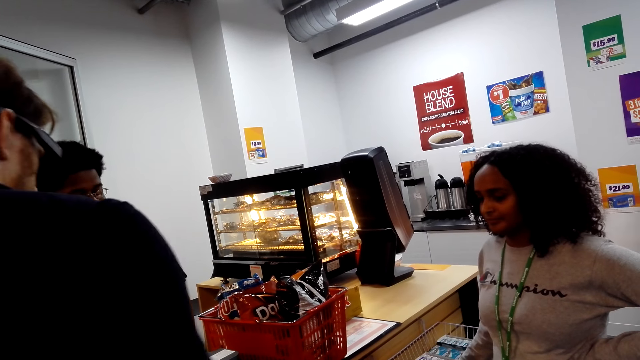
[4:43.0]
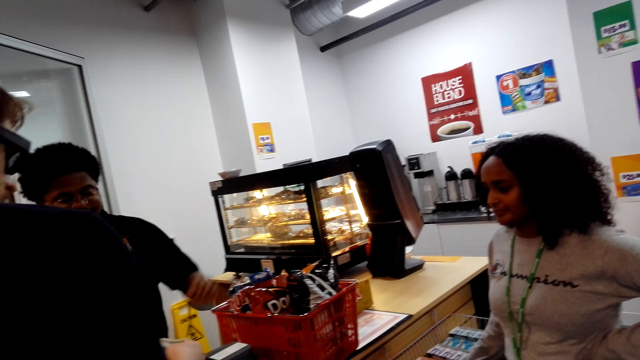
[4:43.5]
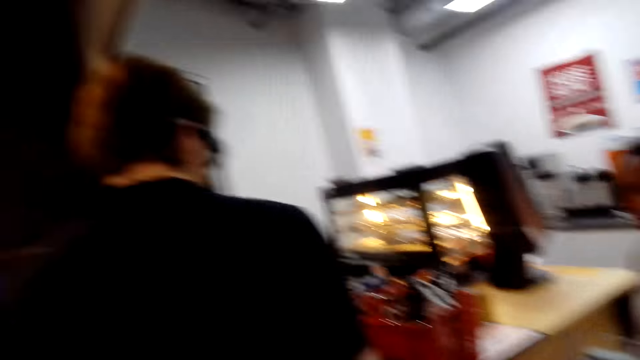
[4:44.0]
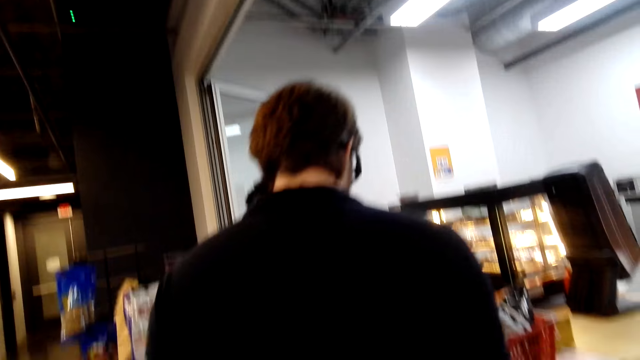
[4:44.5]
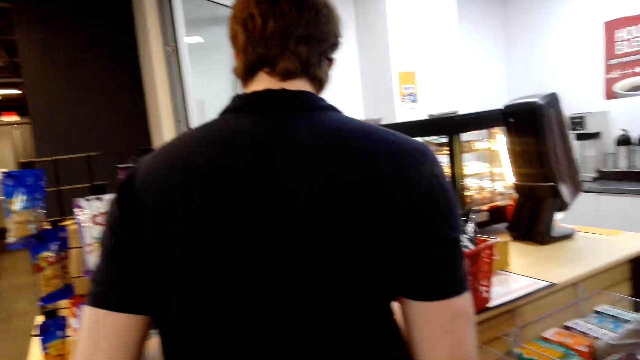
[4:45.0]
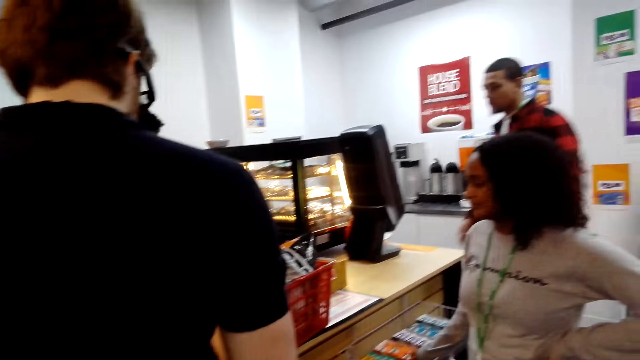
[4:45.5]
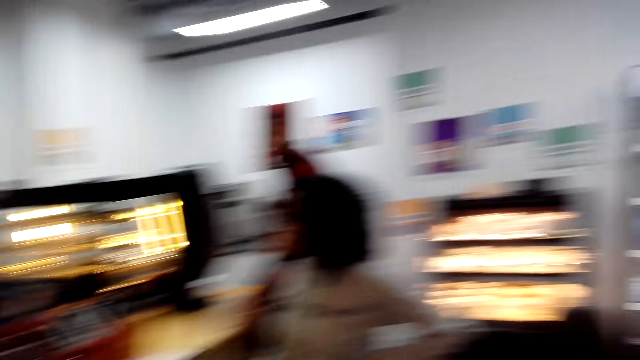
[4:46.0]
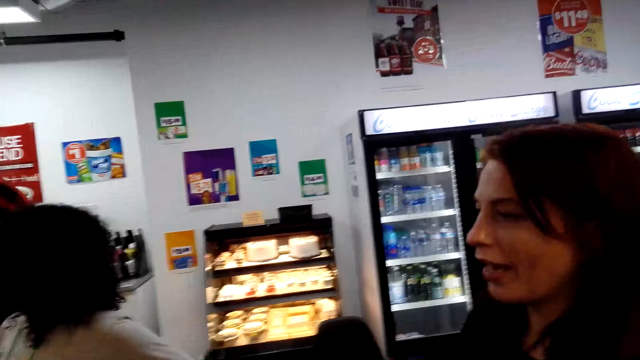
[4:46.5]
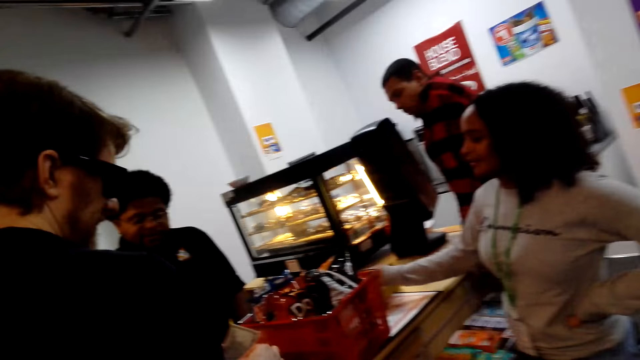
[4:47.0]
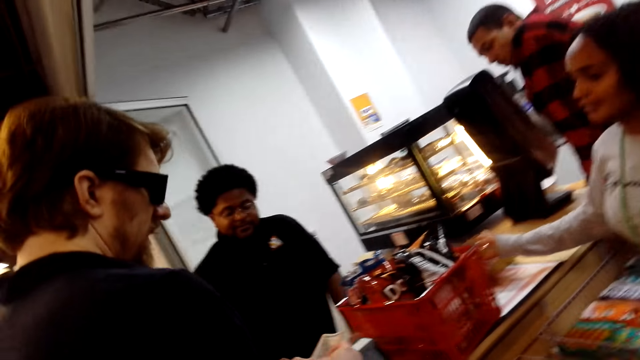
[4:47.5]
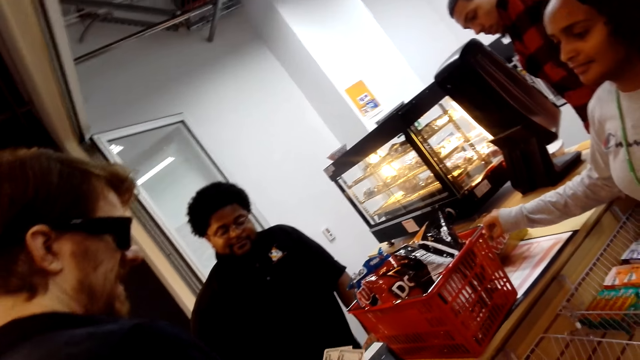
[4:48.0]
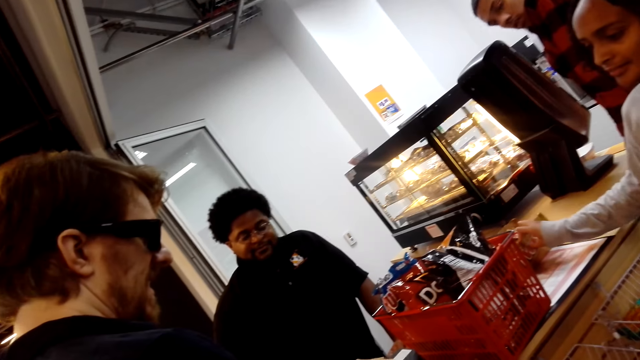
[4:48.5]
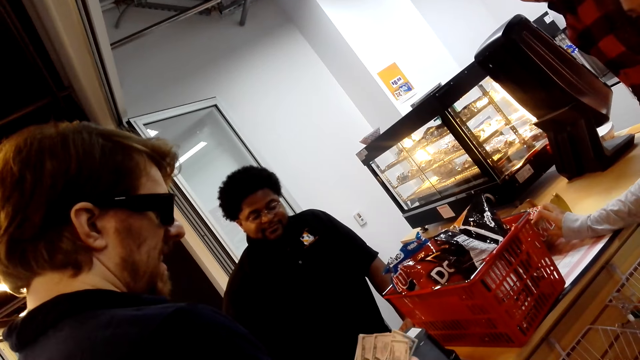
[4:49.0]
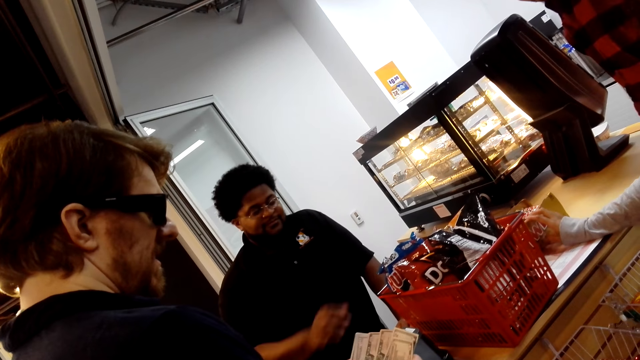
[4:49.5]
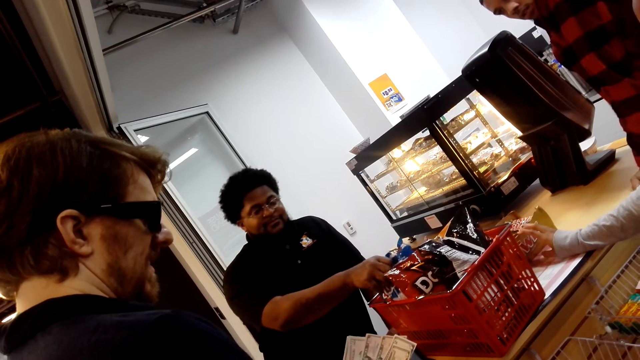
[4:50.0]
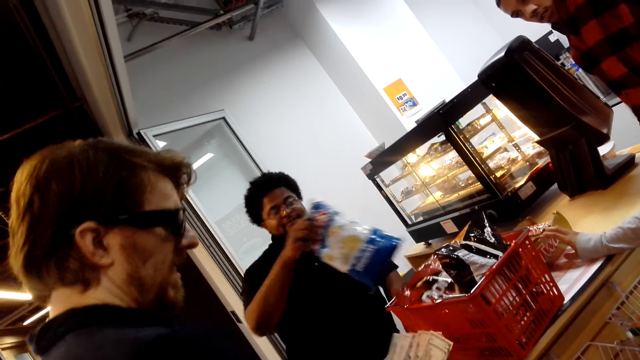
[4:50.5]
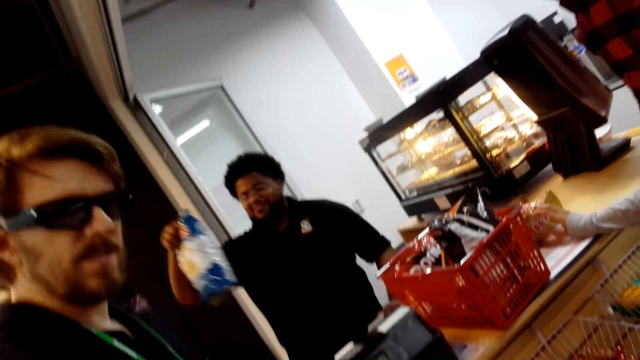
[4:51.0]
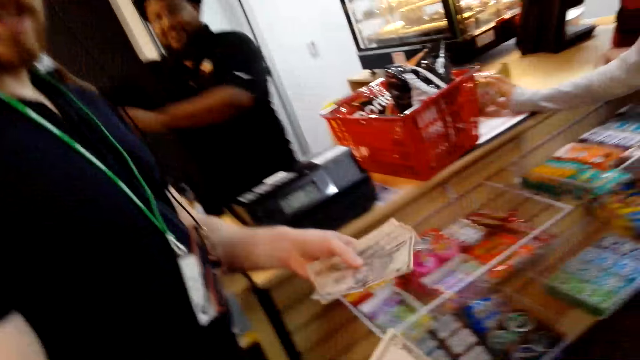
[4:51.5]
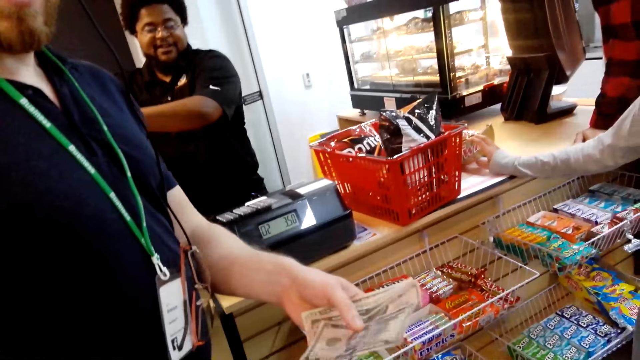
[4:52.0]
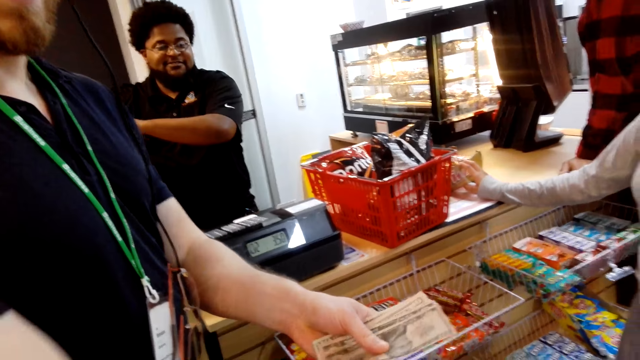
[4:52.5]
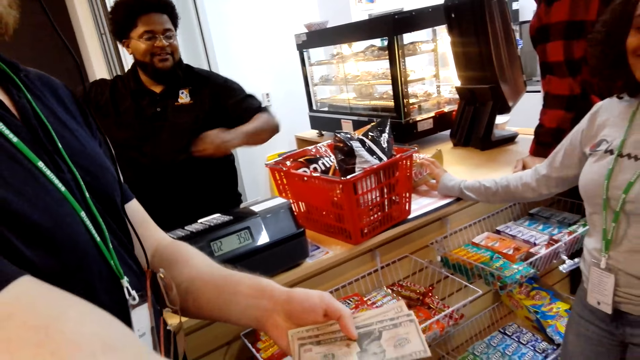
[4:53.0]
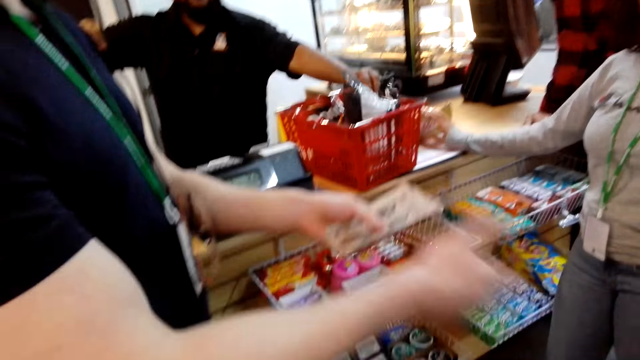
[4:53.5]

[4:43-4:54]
A man steps forward. The man steps forward again. The camera wearer looks around. They walk around. A lady converses. The camera wearer looks around. Another man picks up the packet. The camera wearer gives out money. The second man moves the hands. A third man gives out the money.

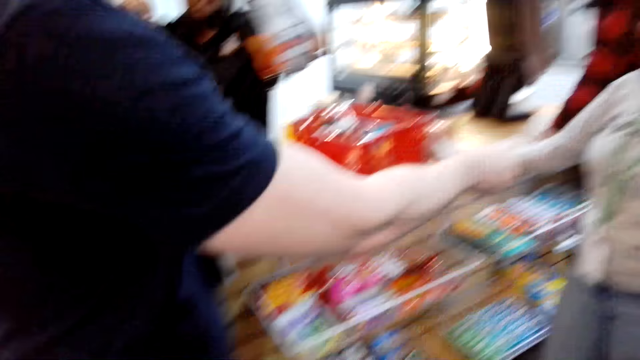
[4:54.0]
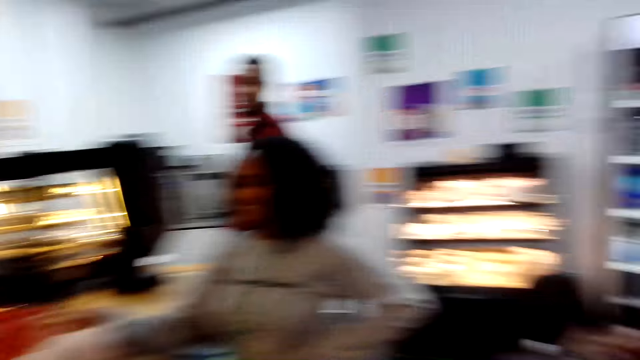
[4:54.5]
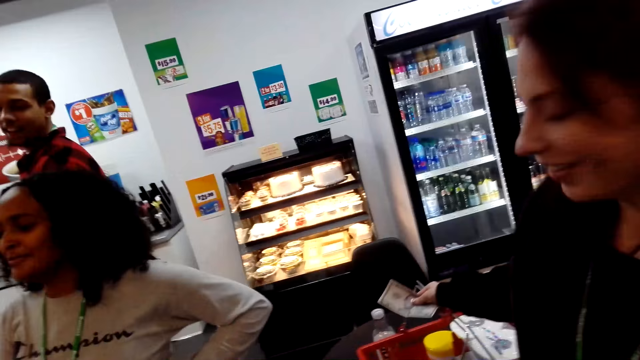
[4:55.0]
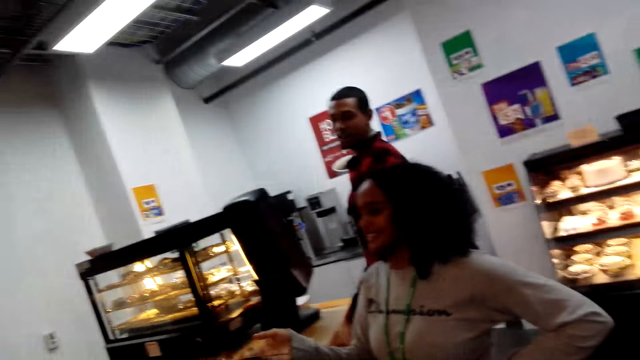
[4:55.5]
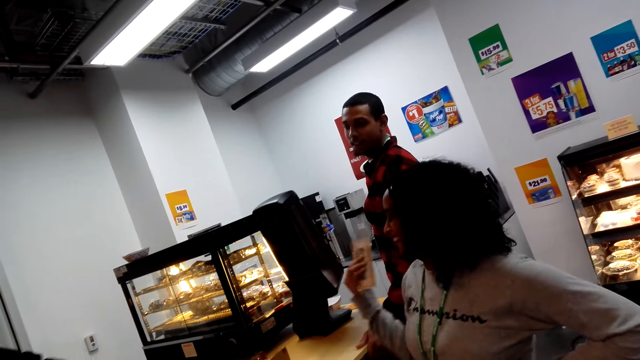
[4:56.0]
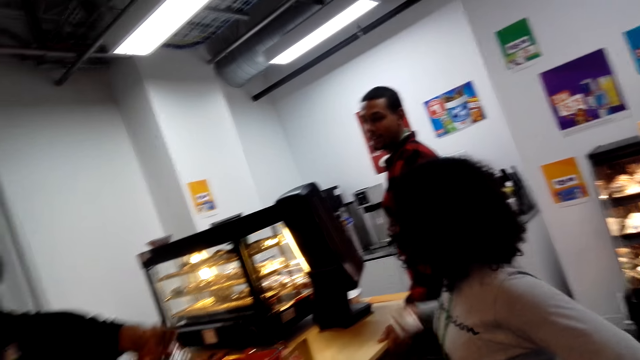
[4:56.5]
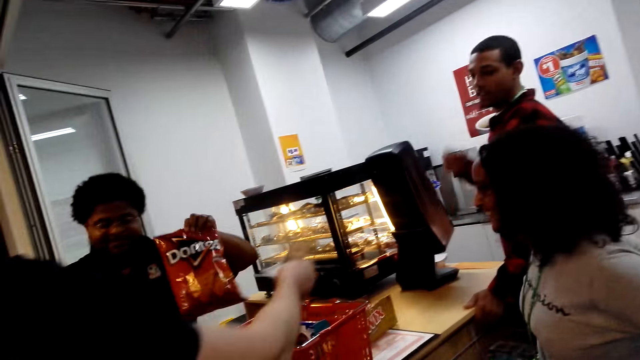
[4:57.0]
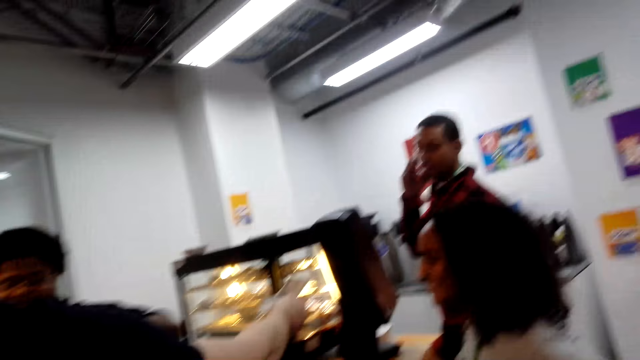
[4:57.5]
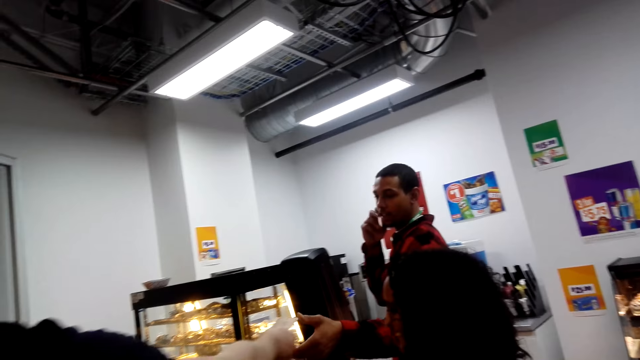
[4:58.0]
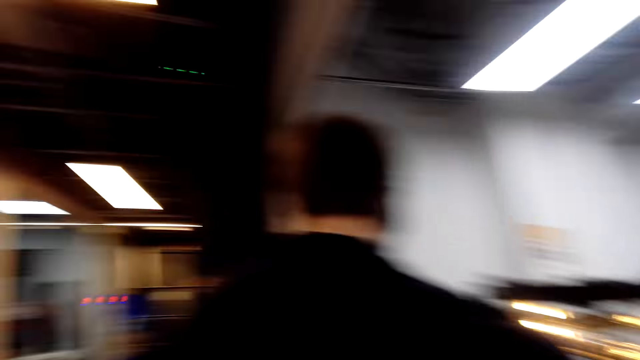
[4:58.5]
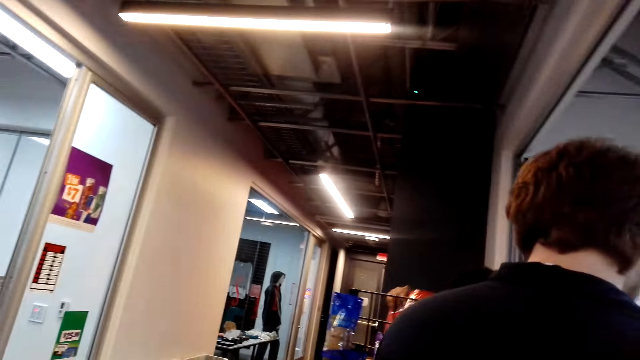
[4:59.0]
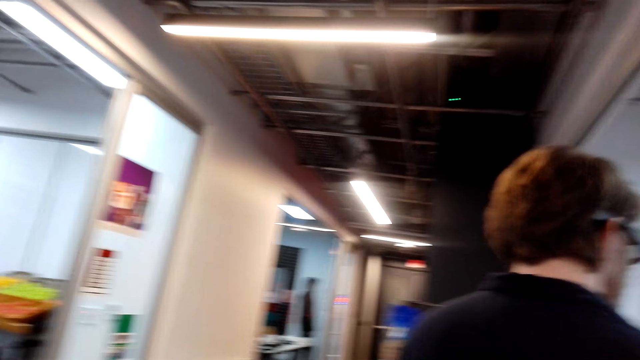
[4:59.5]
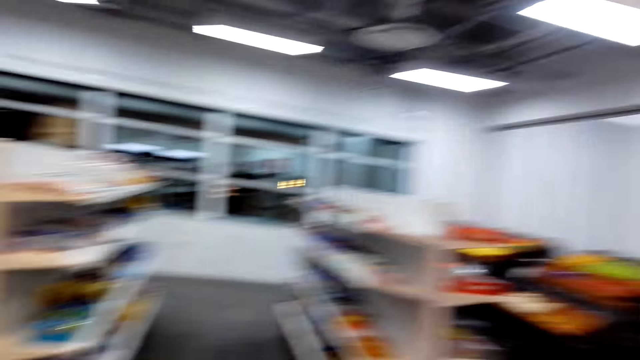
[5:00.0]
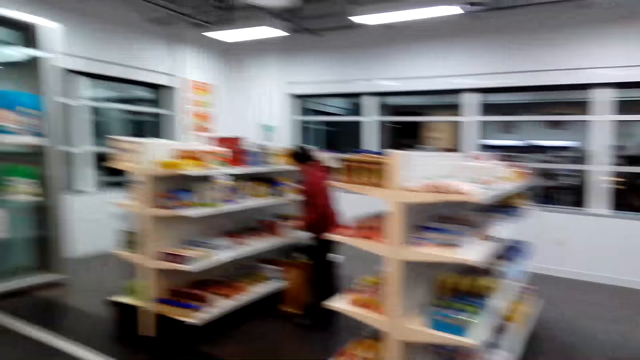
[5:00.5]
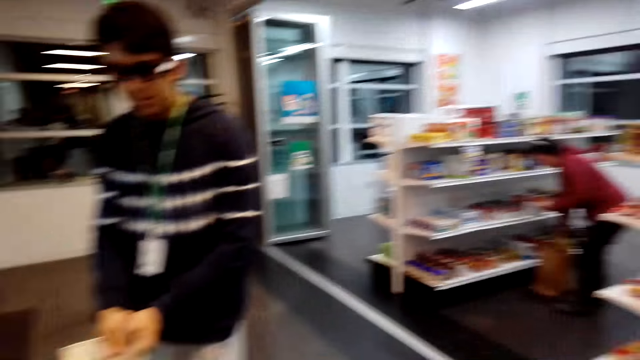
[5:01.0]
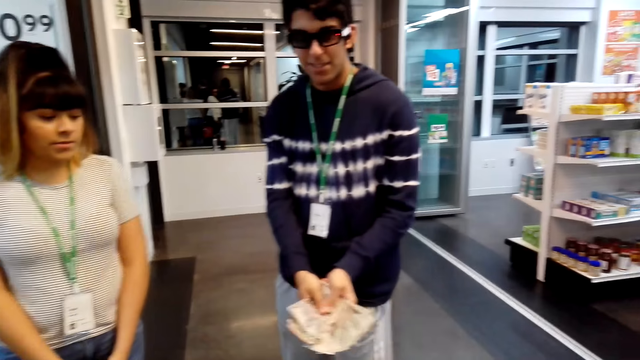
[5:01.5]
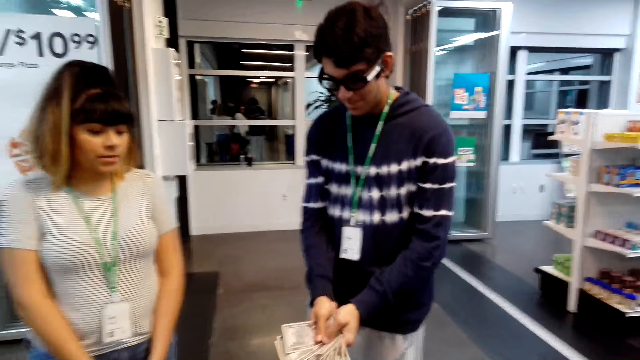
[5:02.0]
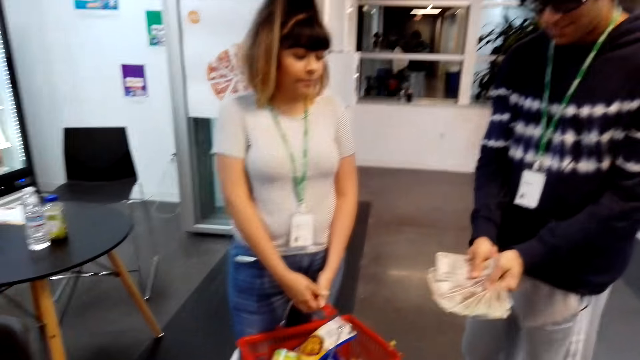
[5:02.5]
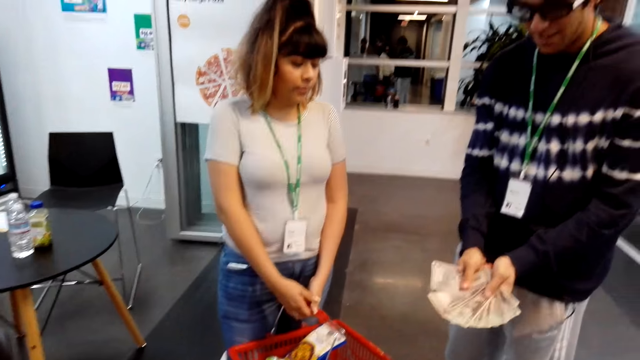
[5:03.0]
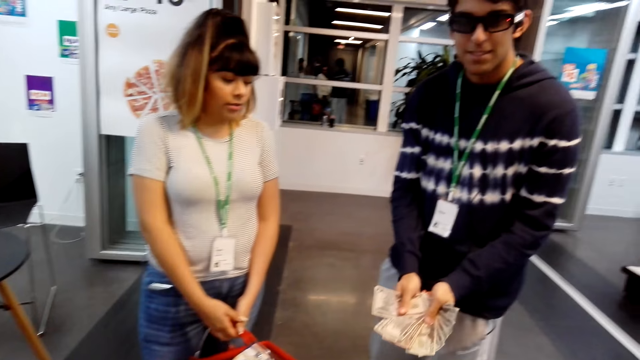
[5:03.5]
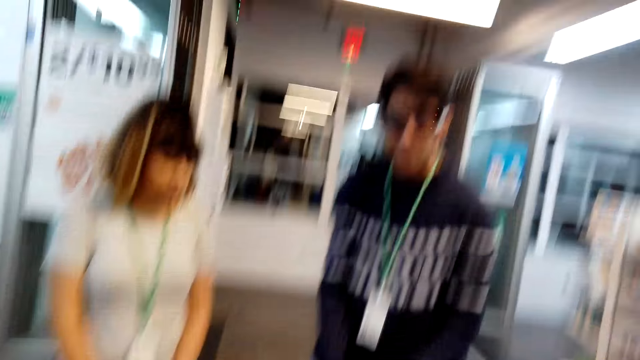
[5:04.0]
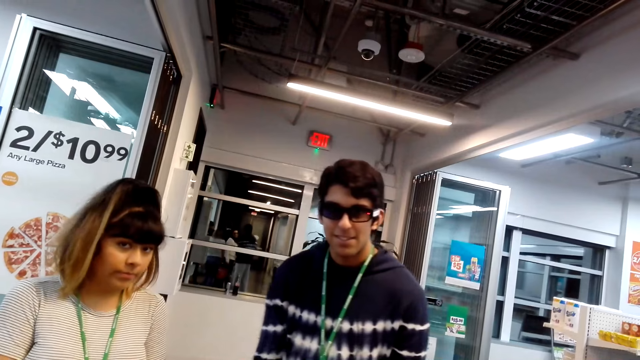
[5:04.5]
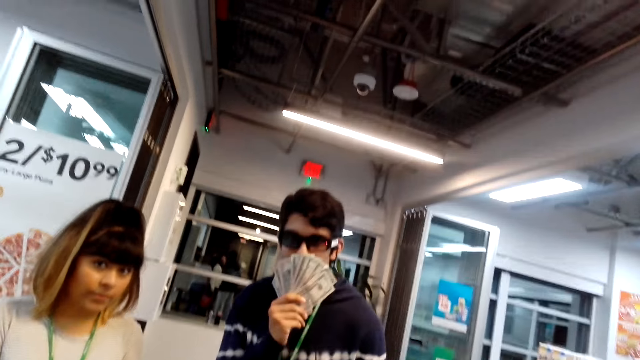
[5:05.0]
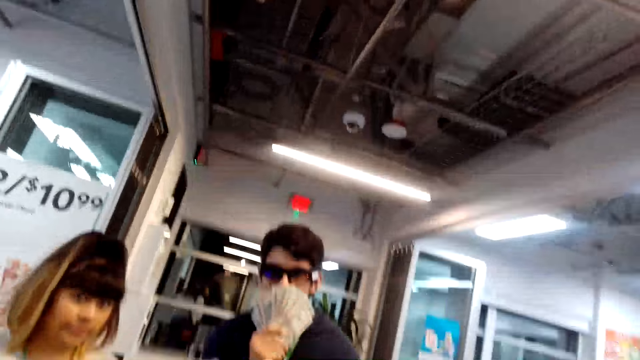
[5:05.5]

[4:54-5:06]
A lady converses. Another lady moves the hand. A man picks up the packet. Another man passes the packet to a third man. The camera wearer looks around. They look around again. A third lady appears. A fourth man counts the money. A fourth lady appears. The fourth man lifts the money.
